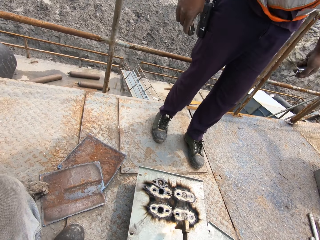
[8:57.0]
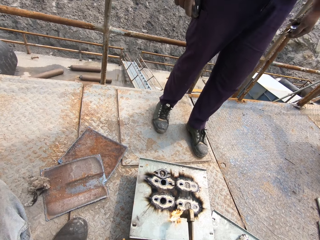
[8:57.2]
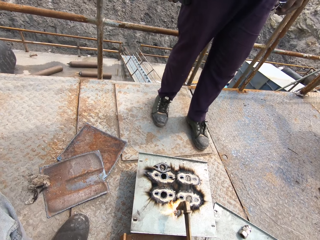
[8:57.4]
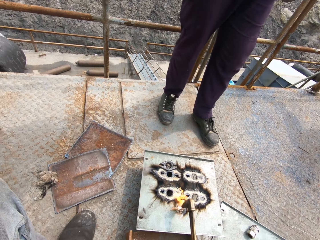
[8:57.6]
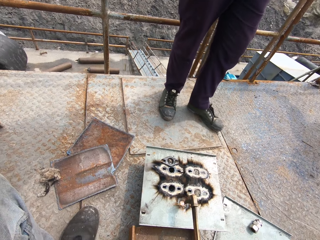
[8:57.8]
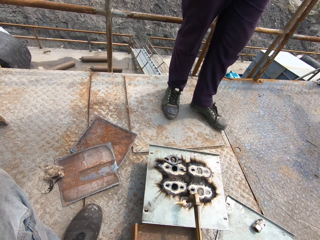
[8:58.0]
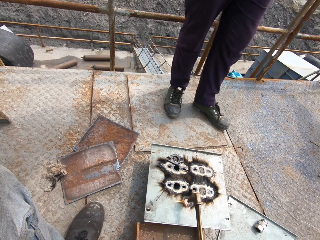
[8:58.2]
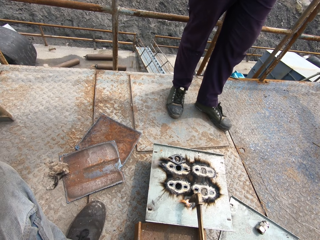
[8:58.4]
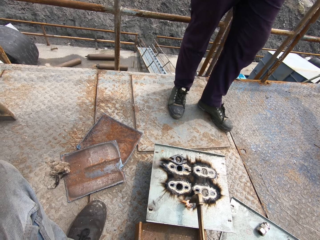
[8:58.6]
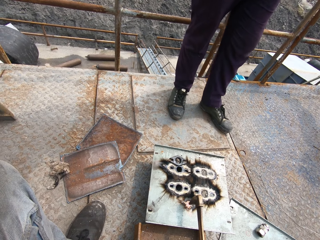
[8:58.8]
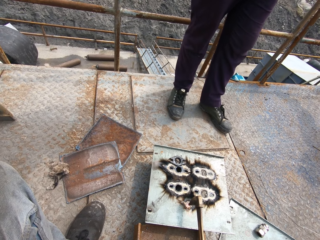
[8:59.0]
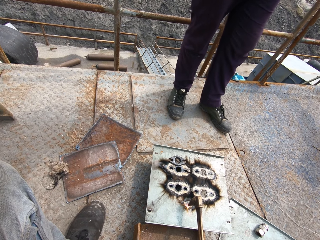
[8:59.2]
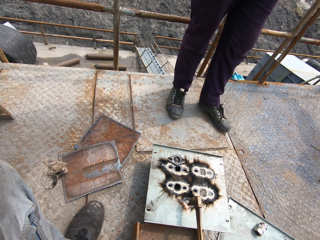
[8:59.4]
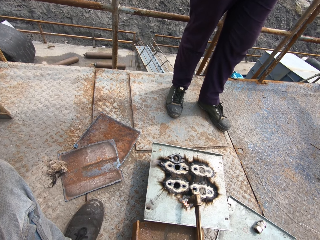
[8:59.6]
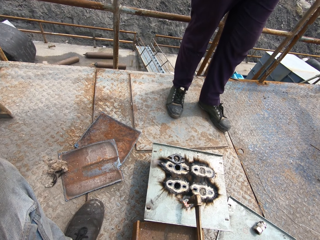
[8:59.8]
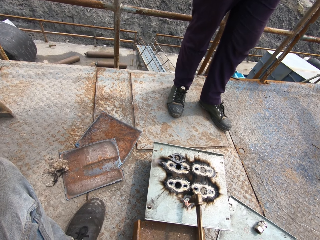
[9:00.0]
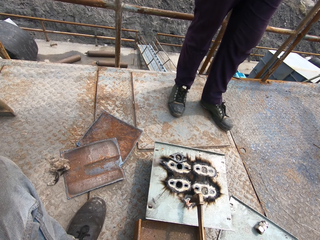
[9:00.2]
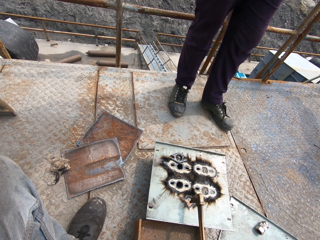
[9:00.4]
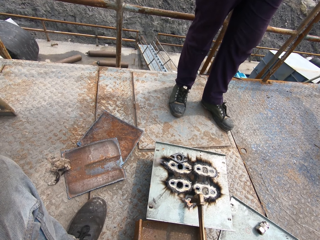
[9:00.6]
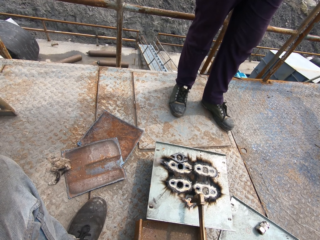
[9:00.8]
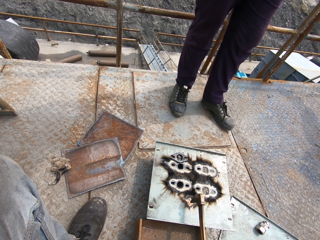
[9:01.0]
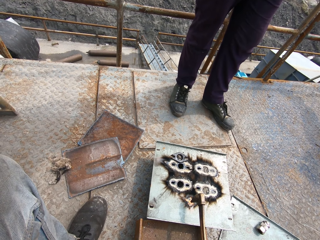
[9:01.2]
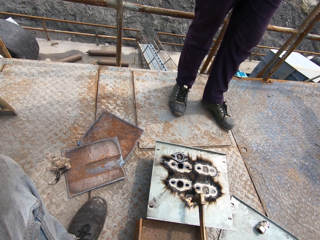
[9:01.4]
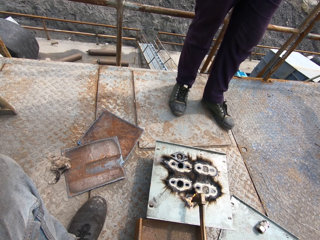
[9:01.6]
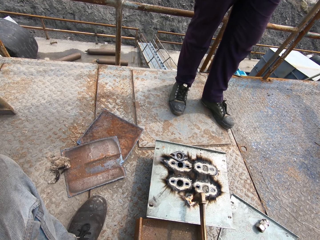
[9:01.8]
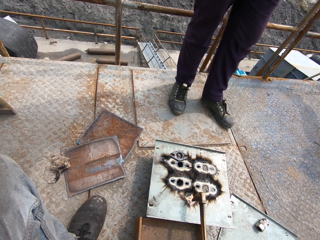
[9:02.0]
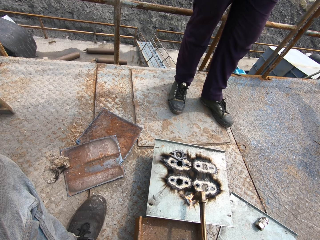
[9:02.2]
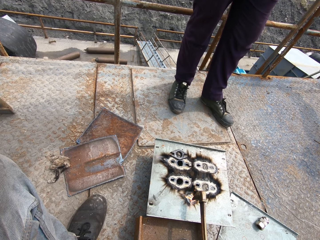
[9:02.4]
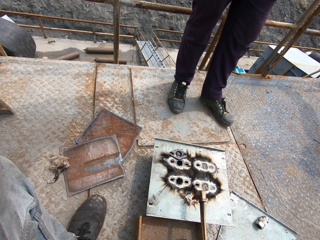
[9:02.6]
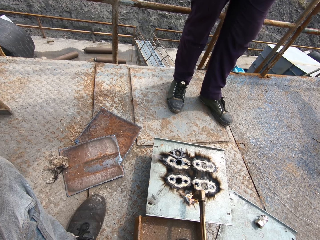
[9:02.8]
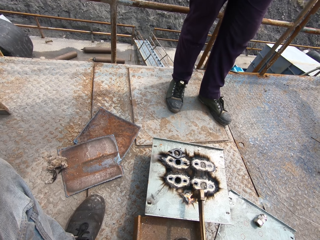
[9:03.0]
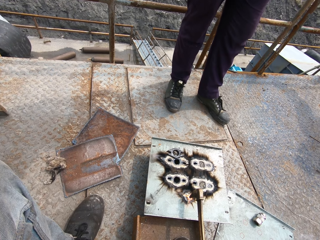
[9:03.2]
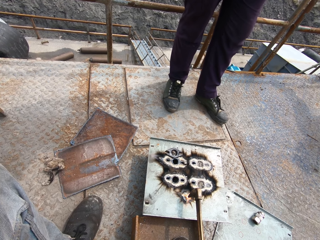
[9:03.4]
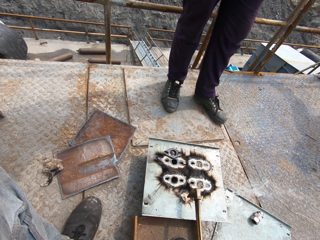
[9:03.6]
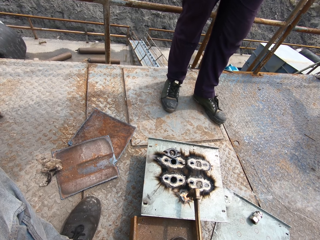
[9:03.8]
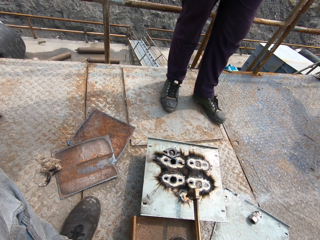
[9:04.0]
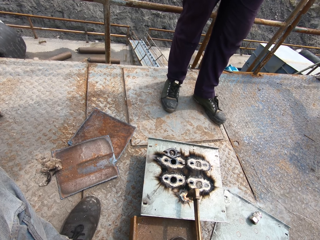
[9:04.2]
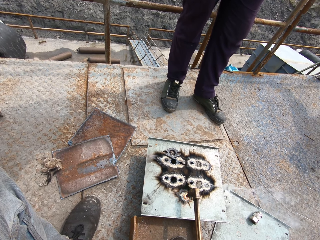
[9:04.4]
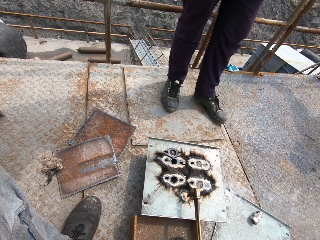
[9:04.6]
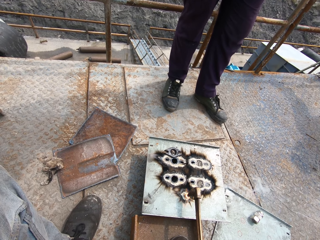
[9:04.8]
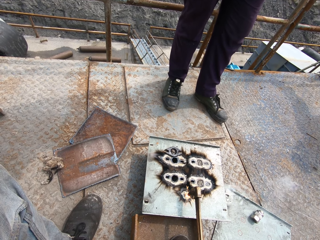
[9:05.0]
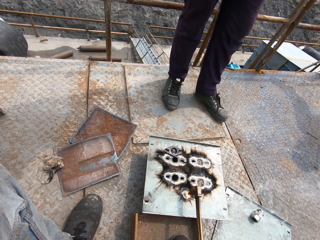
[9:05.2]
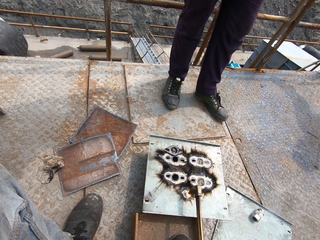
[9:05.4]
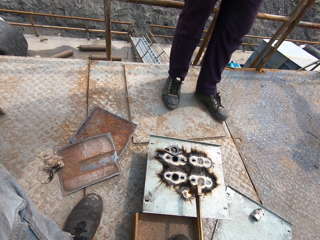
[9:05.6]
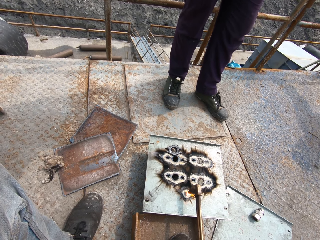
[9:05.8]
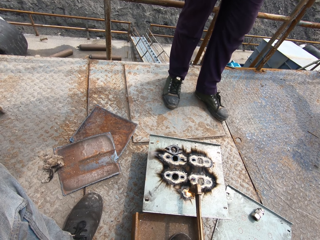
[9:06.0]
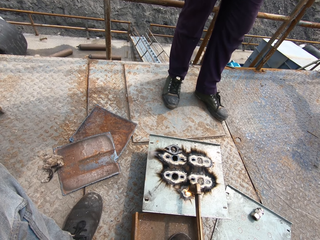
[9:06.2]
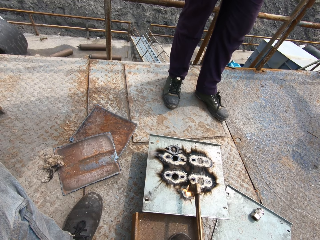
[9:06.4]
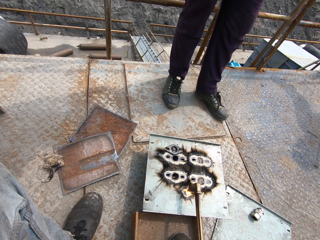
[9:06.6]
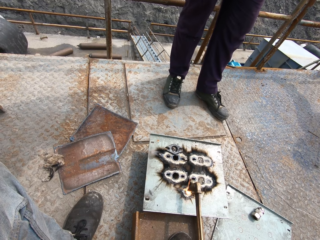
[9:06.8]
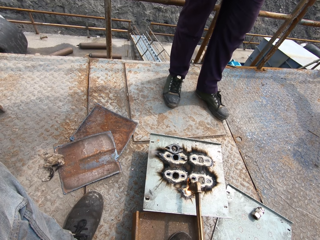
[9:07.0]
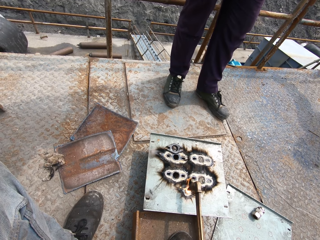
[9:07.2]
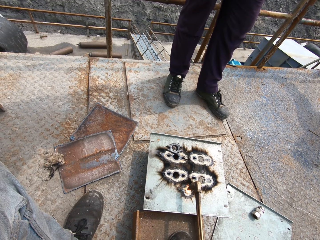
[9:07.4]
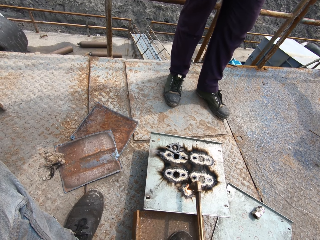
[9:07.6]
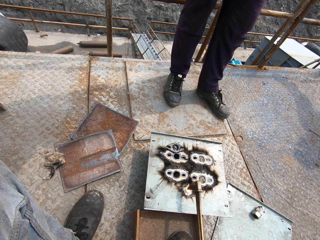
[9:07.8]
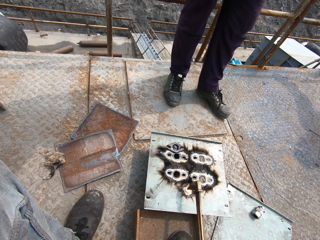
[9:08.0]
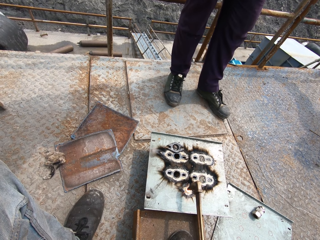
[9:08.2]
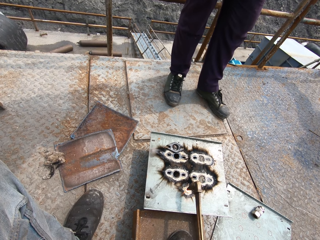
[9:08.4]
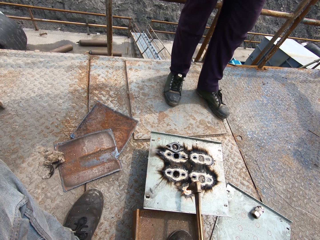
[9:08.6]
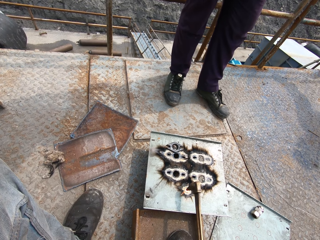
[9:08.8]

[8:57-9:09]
The camera wearer cuts a hole into the metal plate on the floor with the flaming blowtorch in his right hand. He welds with the welding gun.

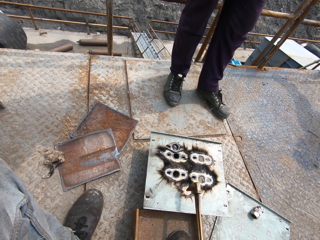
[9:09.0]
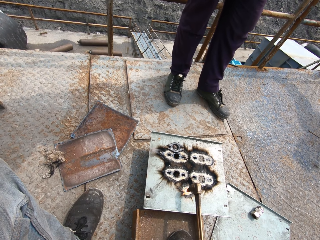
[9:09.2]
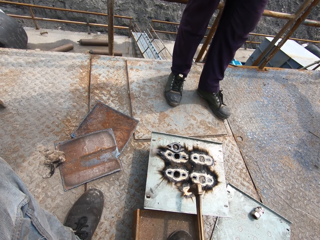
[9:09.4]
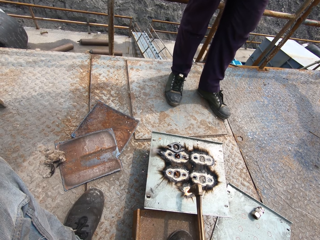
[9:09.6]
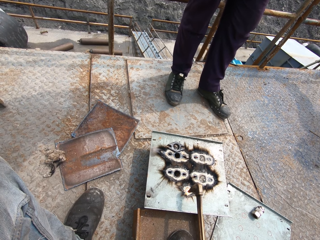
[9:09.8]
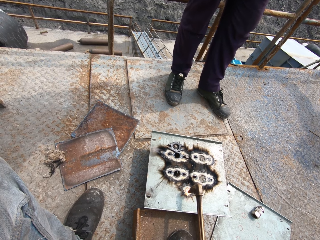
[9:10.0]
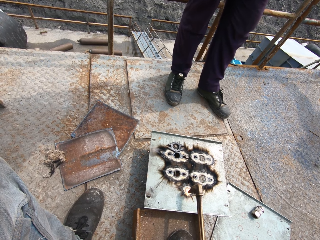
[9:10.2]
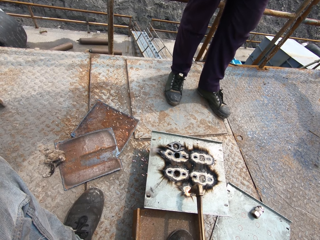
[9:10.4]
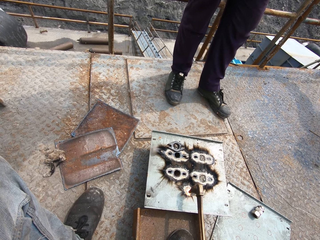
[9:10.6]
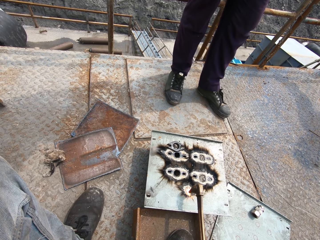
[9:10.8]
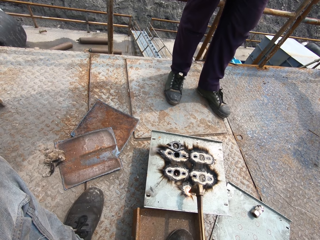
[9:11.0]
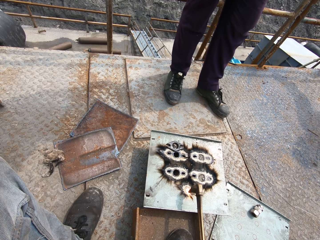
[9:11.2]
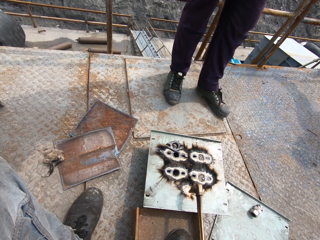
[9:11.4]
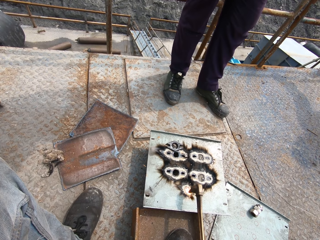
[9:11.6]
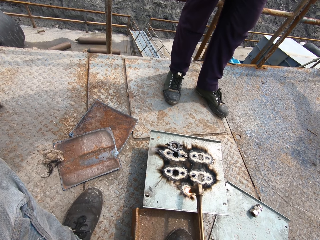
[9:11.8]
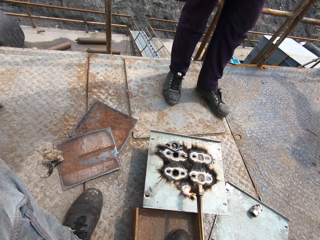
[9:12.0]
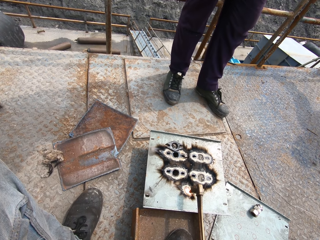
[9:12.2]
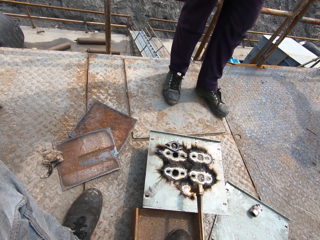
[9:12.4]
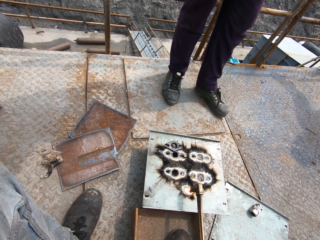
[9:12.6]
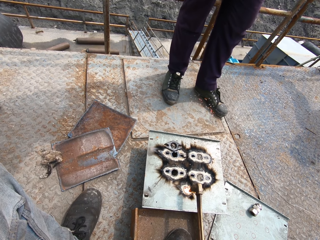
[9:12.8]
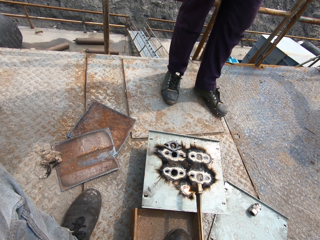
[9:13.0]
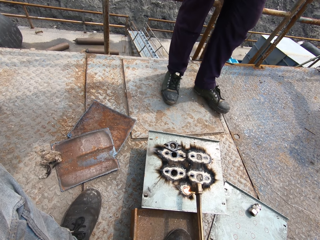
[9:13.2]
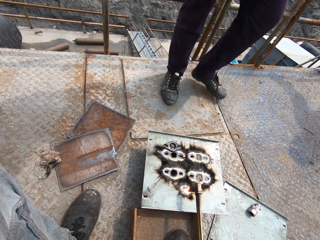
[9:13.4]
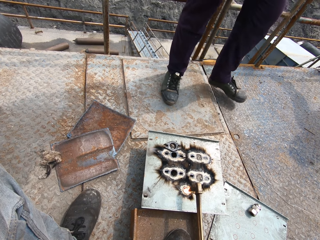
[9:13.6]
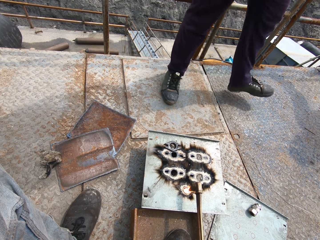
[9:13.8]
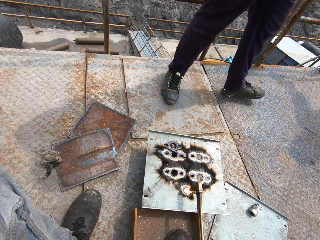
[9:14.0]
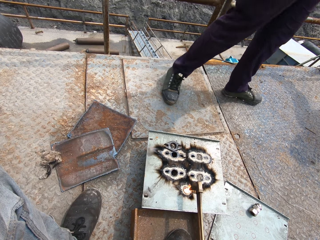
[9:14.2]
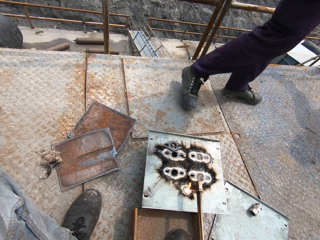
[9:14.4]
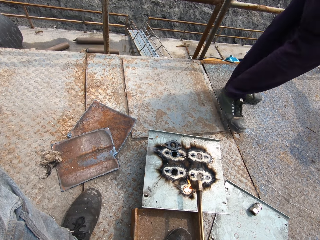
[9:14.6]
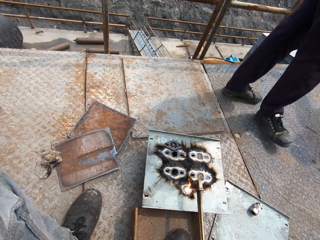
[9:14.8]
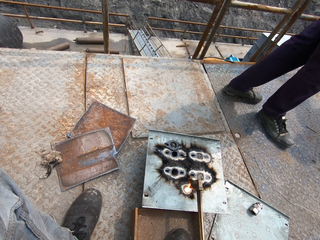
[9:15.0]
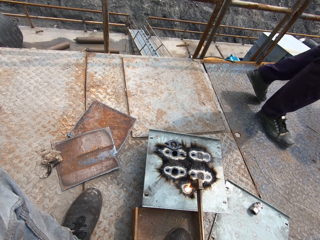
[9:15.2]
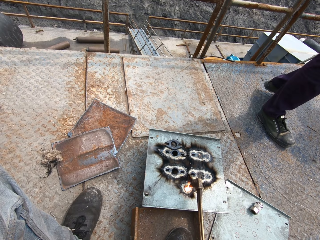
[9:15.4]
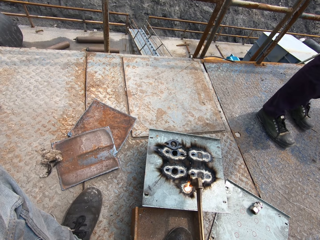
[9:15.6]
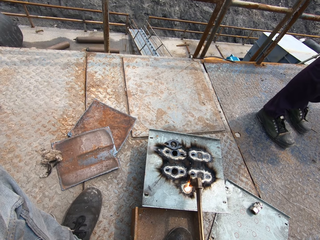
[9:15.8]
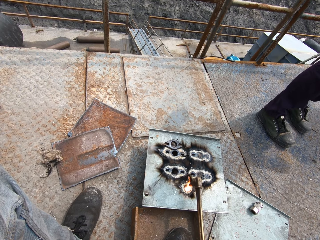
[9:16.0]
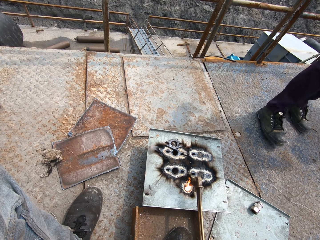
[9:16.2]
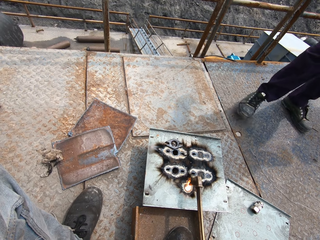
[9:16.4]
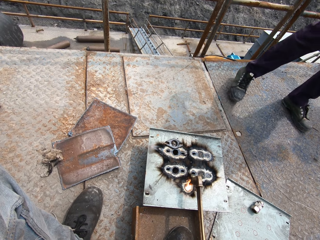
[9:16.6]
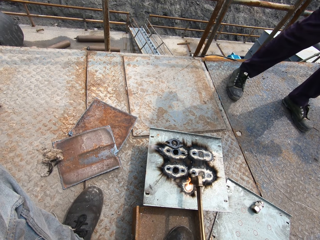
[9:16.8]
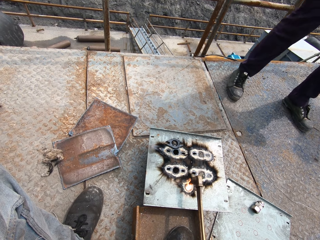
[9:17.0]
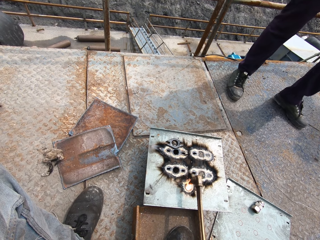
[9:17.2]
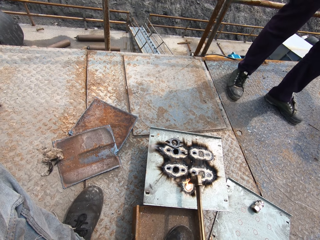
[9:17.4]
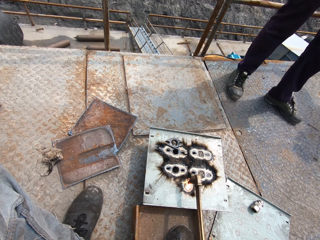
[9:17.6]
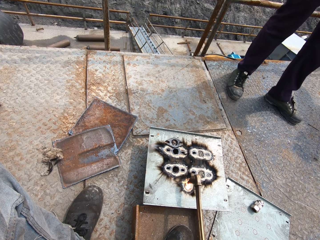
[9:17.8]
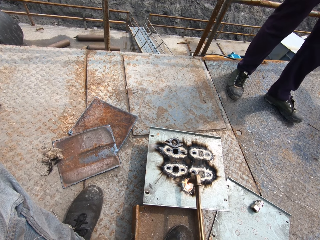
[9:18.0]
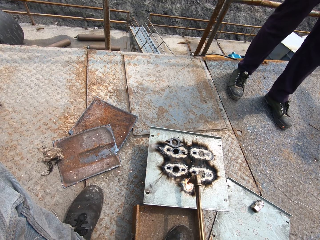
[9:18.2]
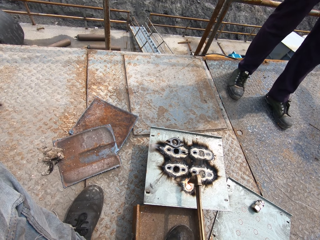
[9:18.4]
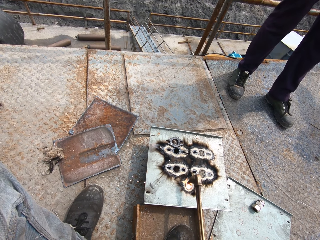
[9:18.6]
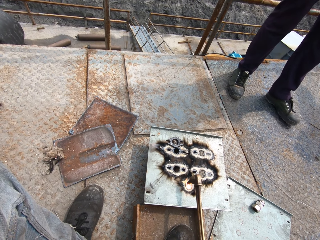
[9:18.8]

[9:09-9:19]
A man walks away from the camera wearer.
